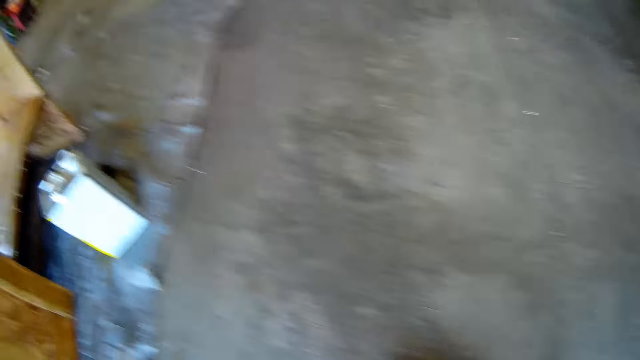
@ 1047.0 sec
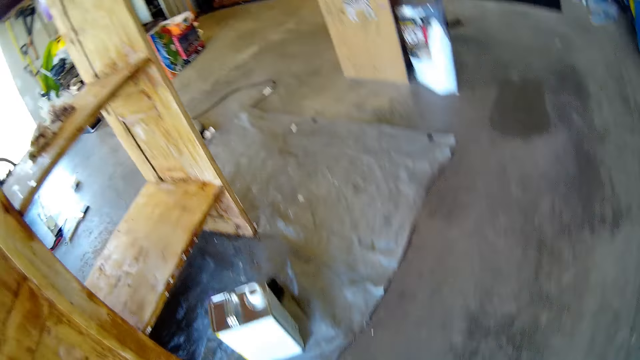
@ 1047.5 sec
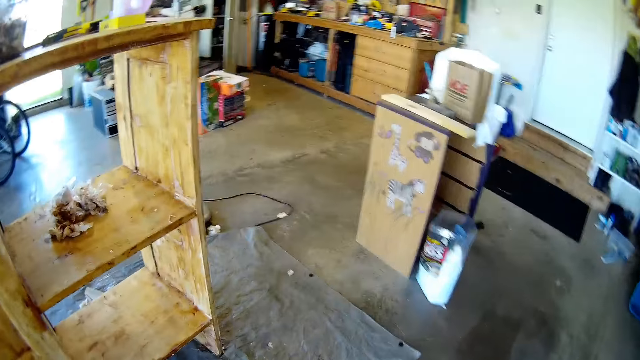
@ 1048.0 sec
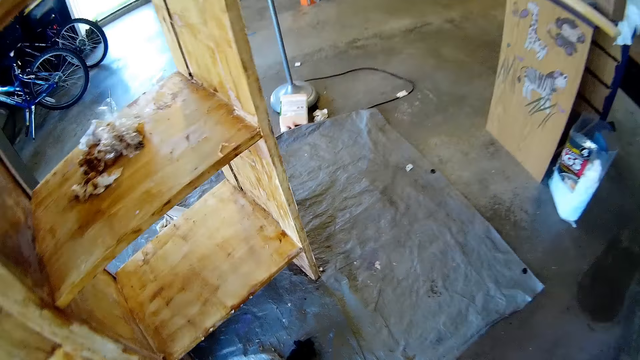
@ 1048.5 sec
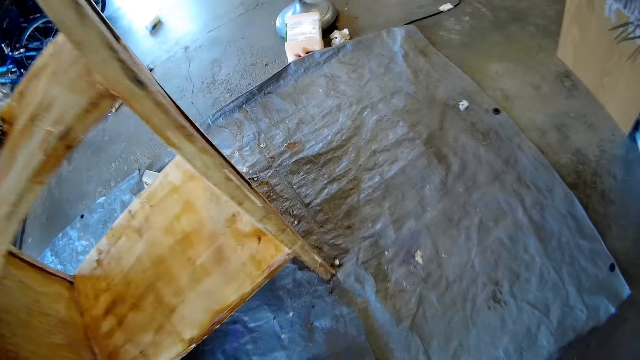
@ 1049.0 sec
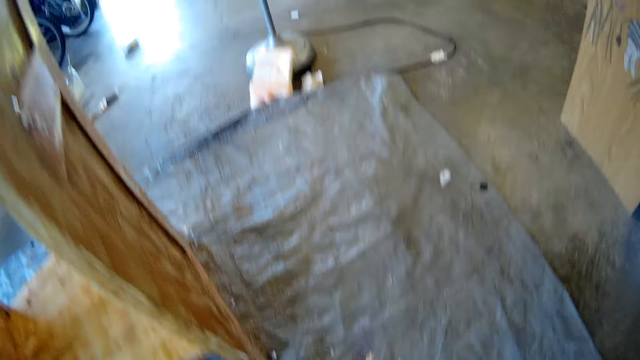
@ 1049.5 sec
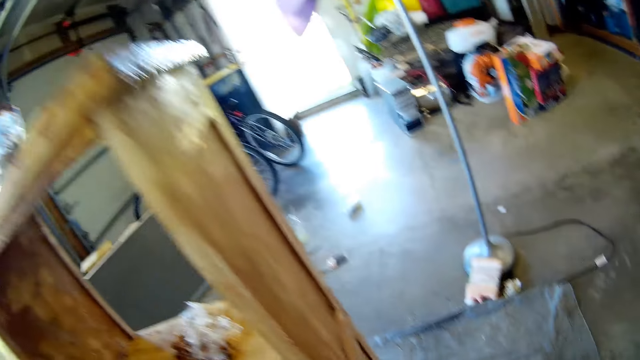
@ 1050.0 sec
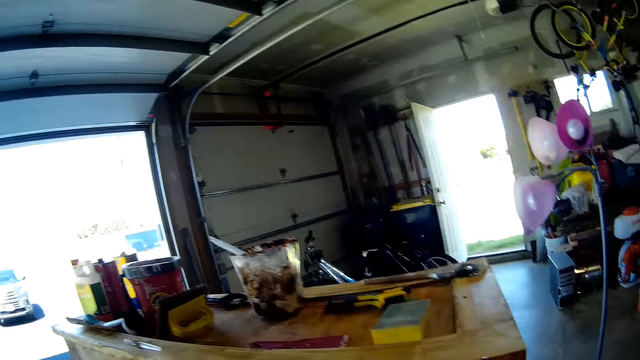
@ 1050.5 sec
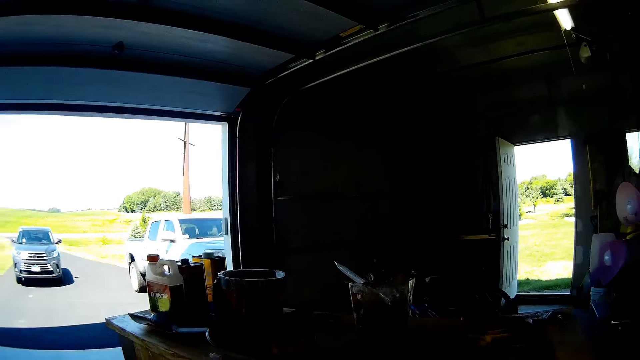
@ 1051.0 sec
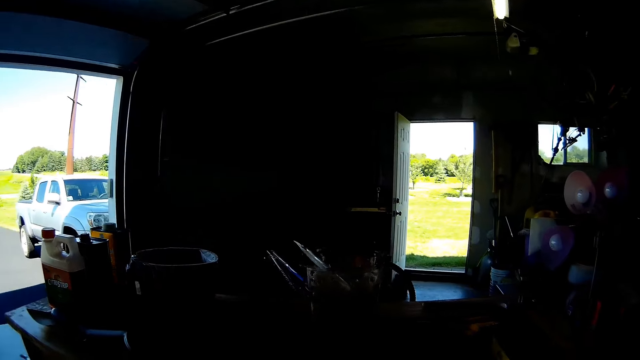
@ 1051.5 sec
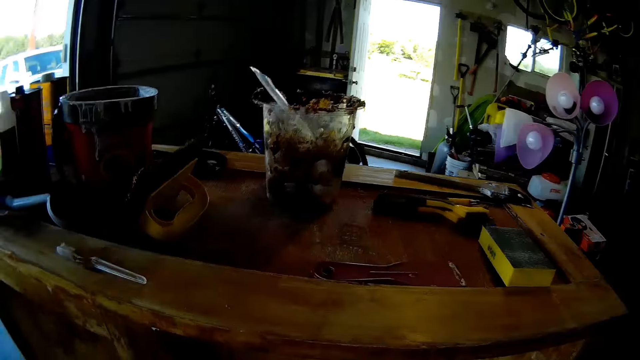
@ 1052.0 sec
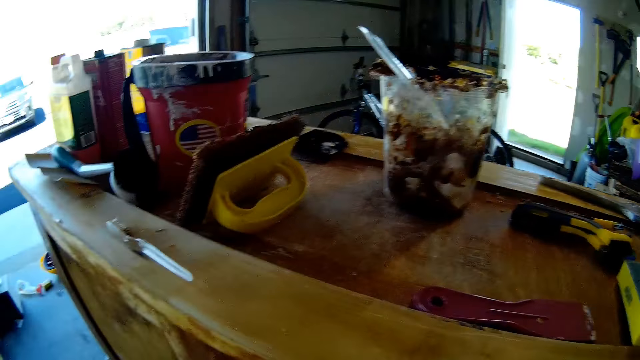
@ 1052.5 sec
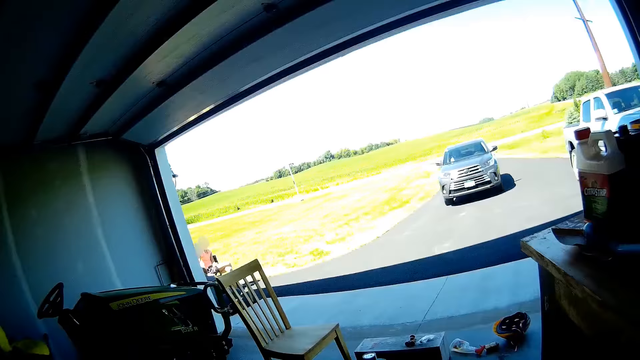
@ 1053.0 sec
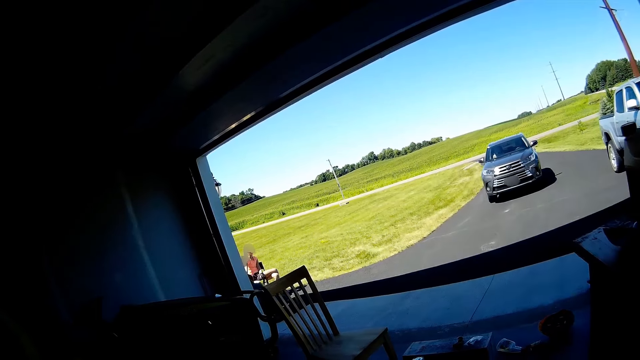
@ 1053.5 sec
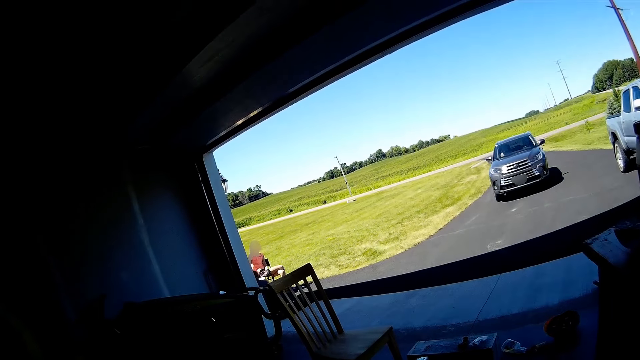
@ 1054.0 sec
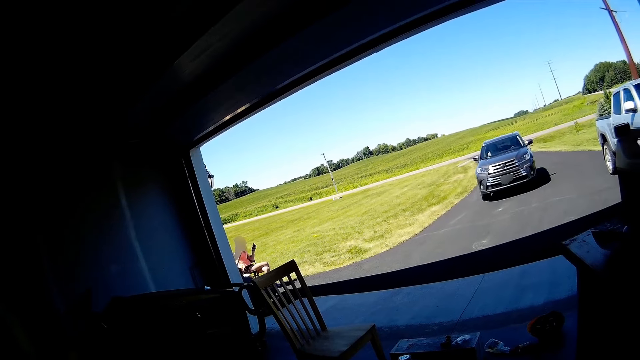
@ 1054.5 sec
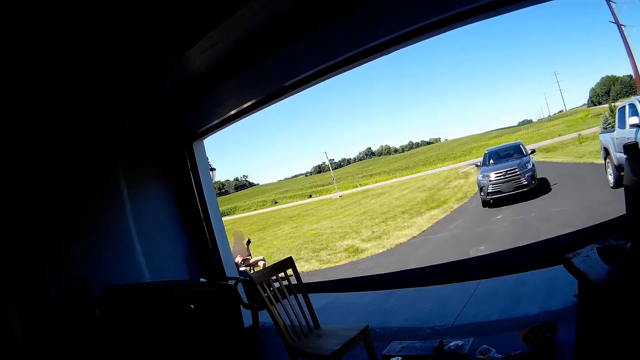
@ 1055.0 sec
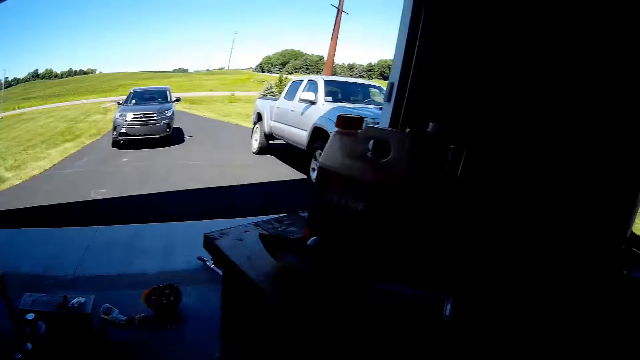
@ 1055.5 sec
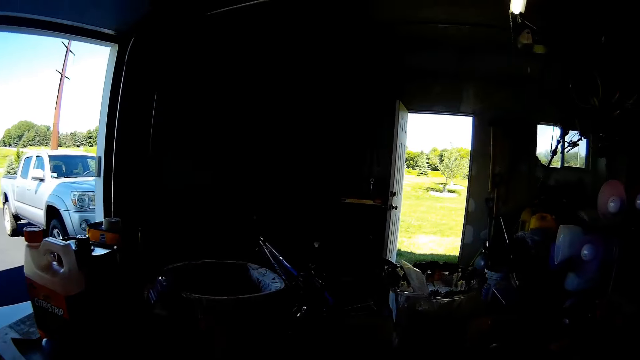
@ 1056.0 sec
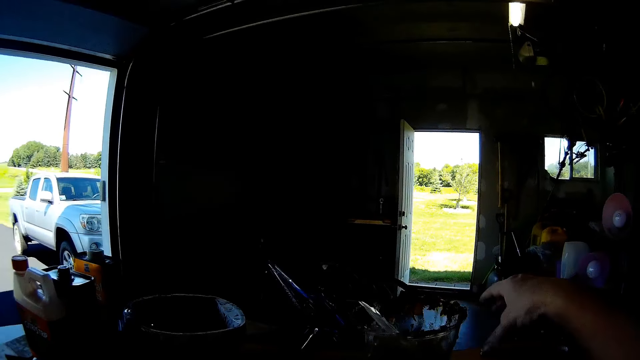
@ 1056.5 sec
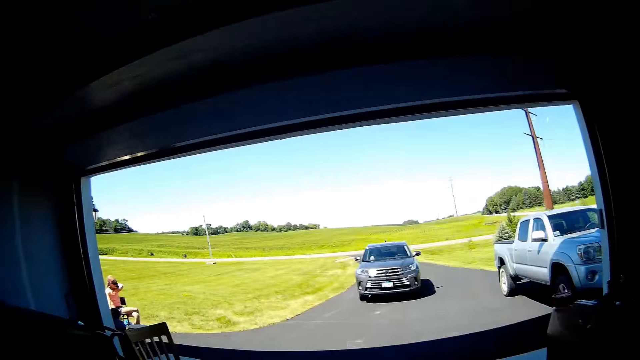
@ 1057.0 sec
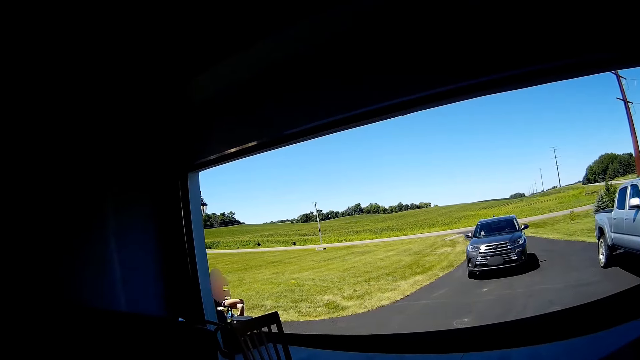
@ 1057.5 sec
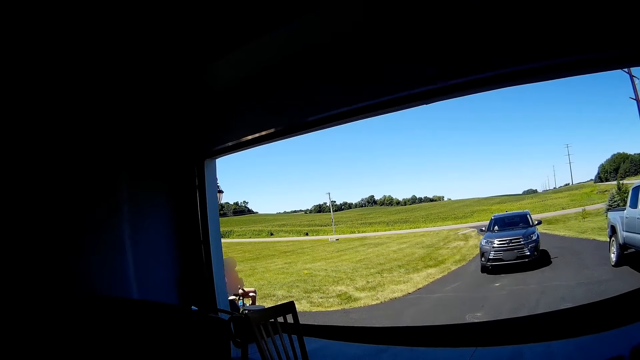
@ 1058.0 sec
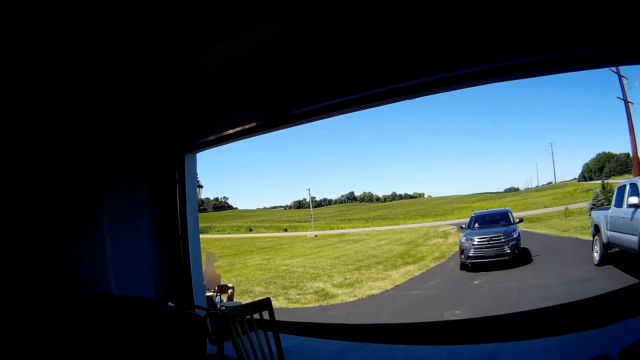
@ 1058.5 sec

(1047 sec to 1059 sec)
The camera wearer looks outside the garage. They pick up something.

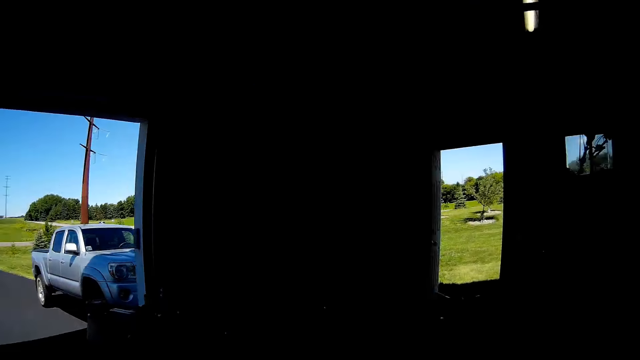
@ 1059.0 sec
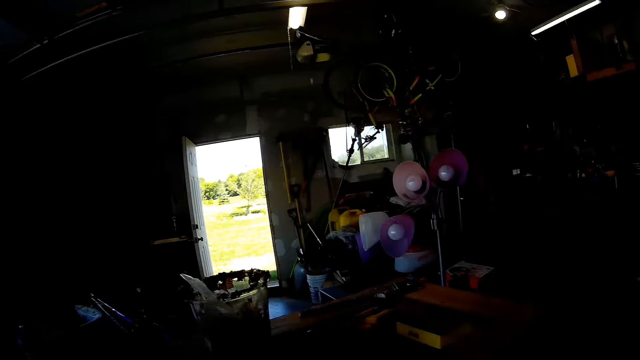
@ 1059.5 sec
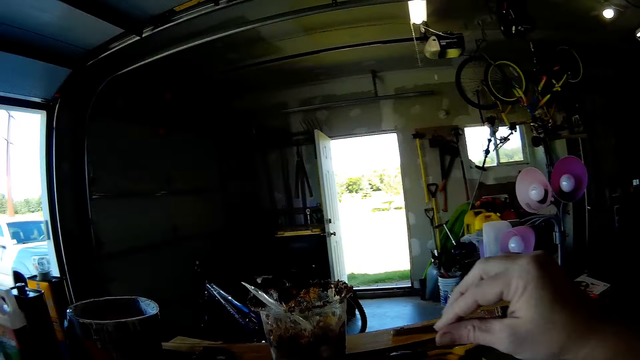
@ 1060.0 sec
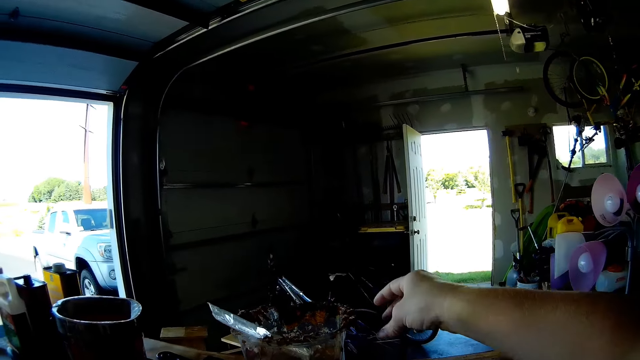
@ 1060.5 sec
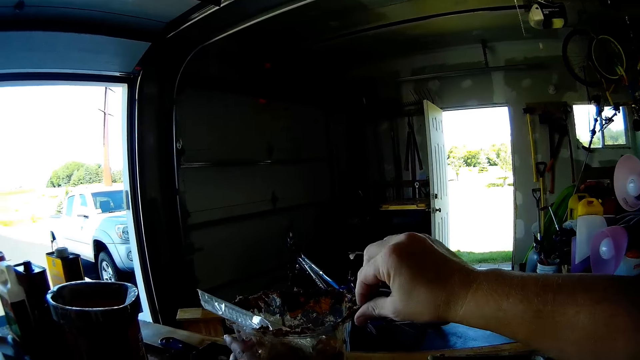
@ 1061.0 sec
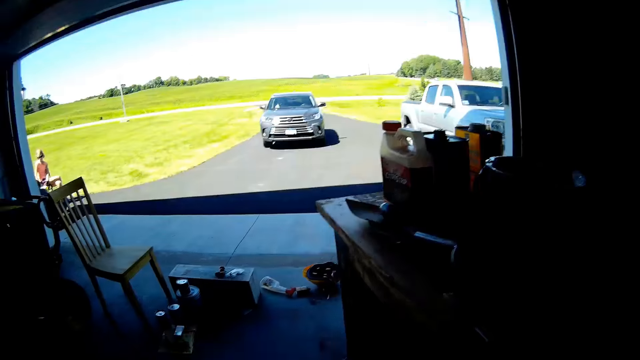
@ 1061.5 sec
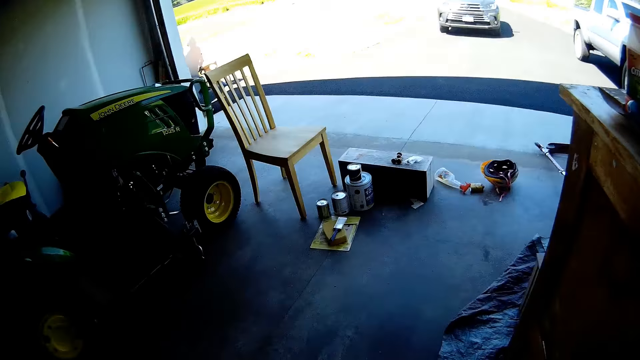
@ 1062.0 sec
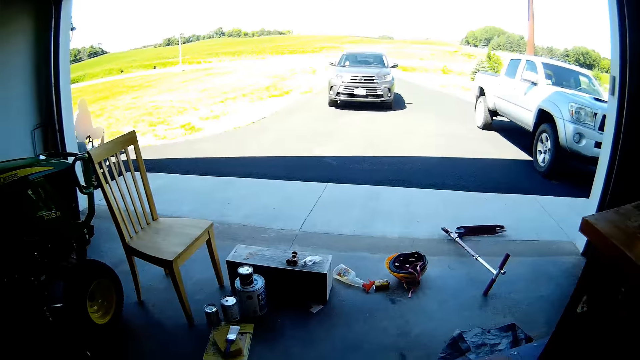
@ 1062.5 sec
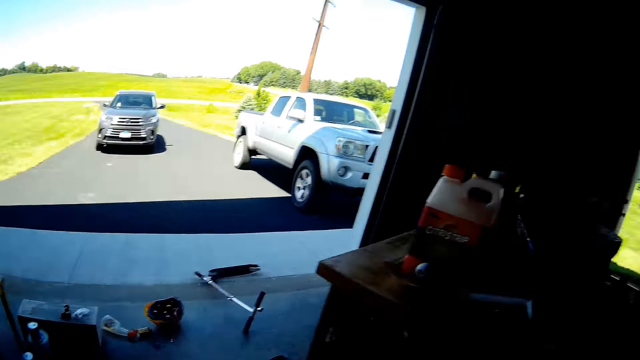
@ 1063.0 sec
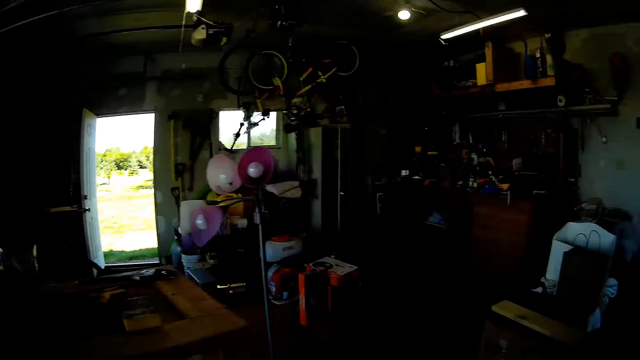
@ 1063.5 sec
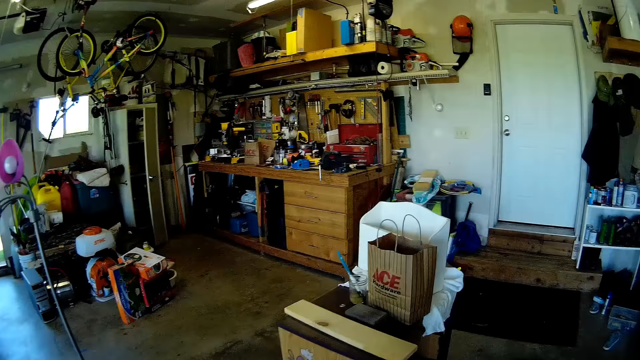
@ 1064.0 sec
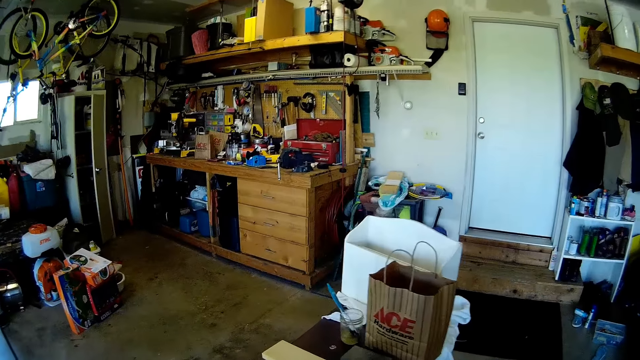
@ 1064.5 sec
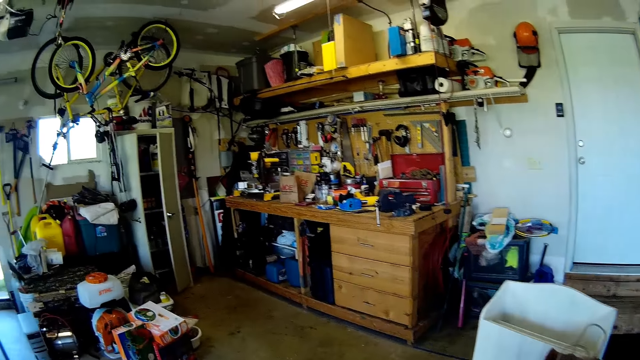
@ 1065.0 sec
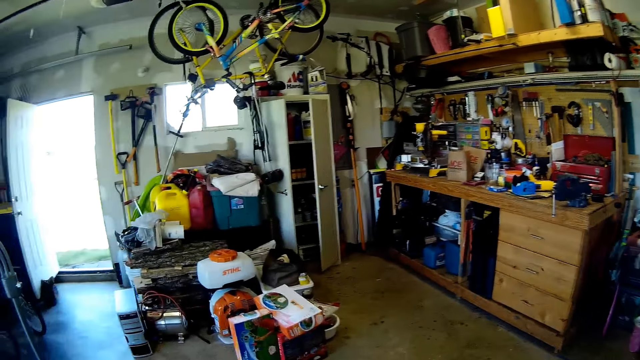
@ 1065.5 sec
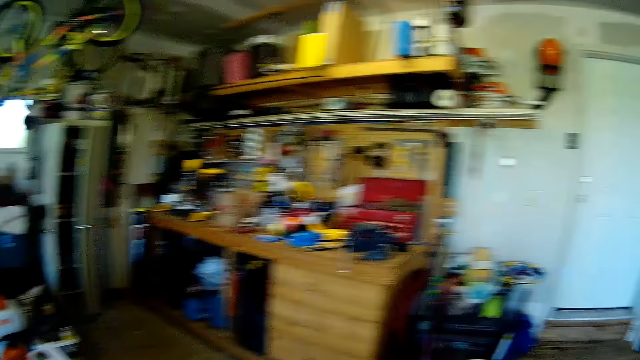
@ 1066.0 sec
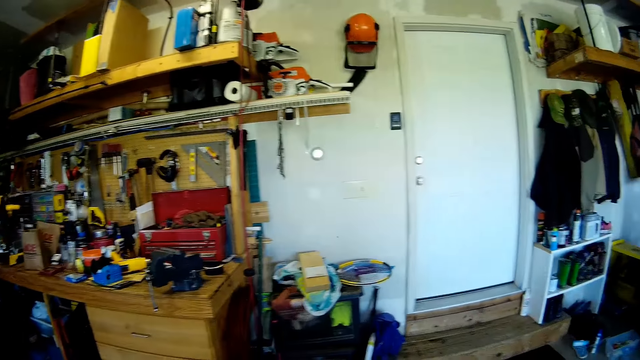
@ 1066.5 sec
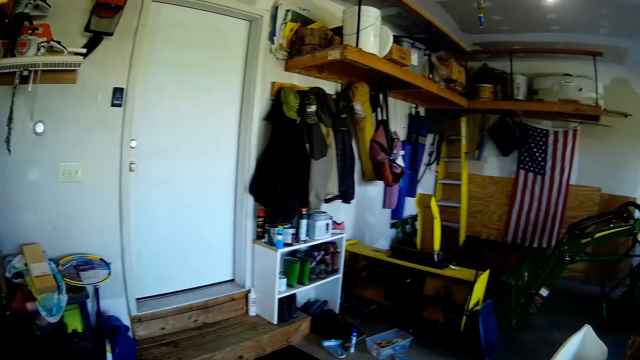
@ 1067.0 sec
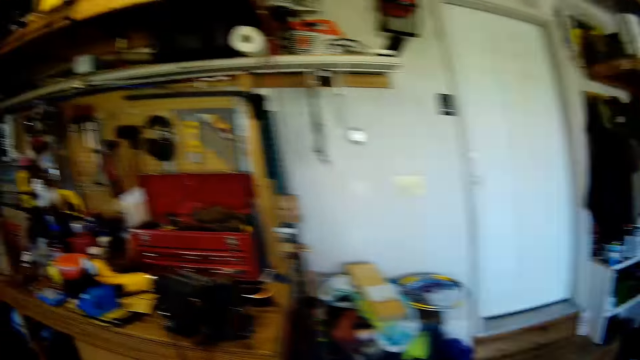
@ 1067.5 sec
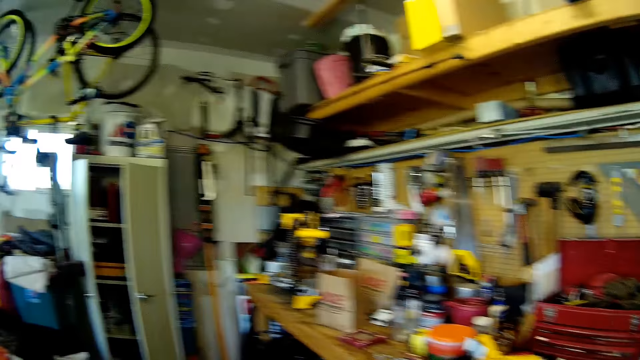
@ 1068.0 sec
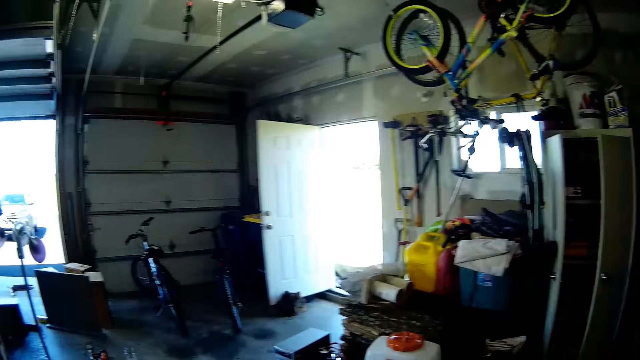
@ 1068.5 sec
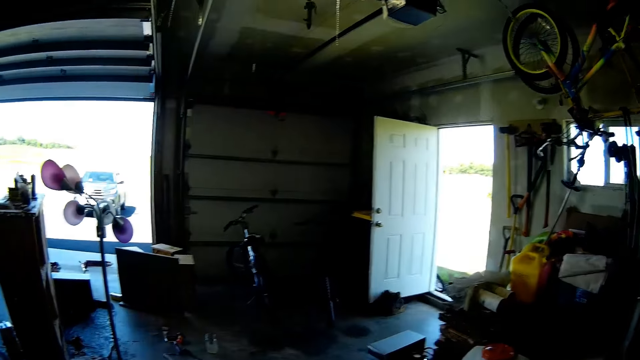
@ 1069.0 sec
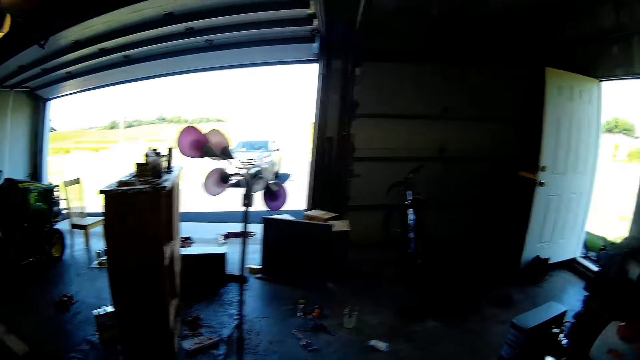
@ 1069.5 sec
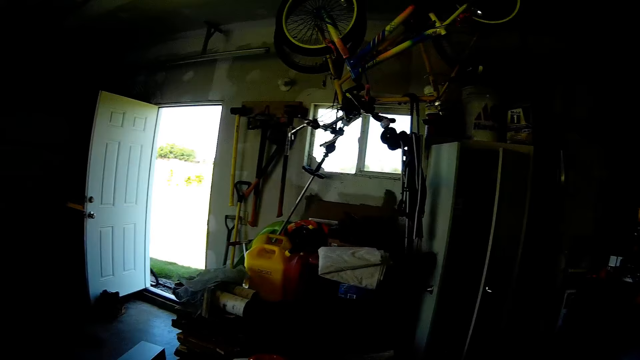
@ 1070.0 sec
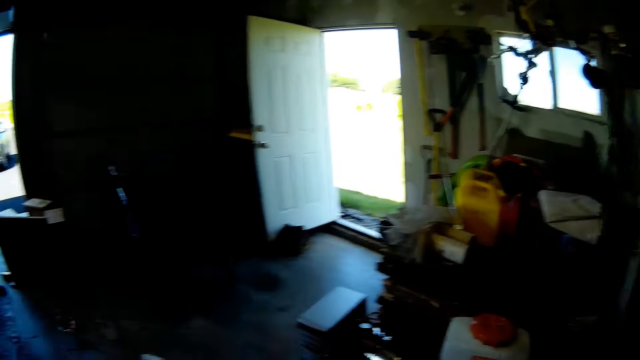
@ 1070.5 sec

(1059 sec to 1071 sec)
The camera wearer picks up something. They walk around the garage. They look around.
